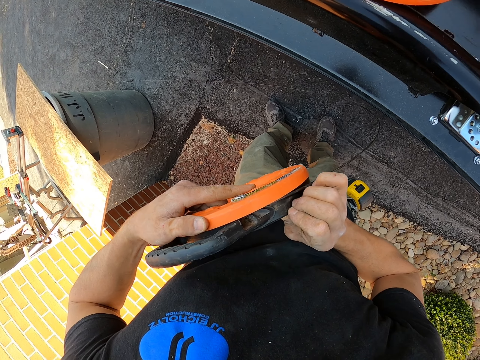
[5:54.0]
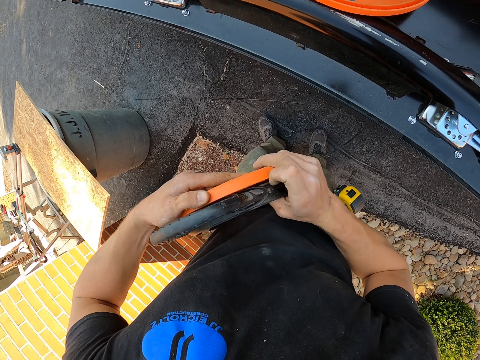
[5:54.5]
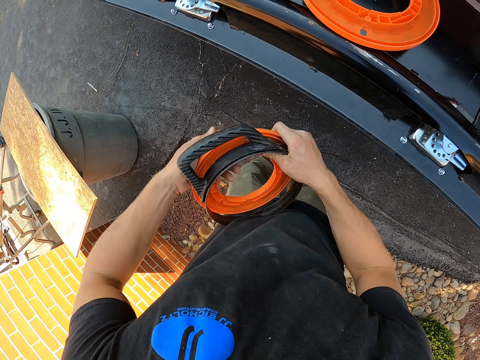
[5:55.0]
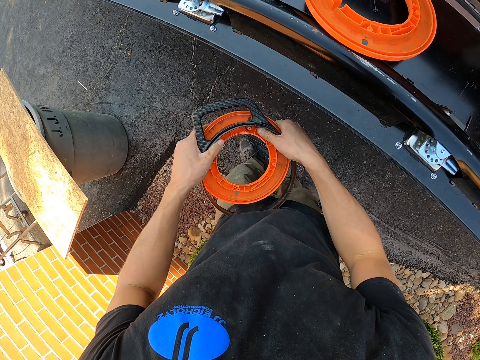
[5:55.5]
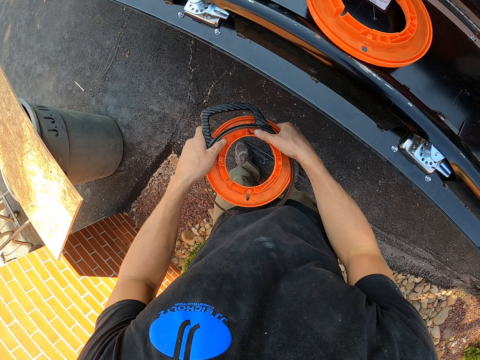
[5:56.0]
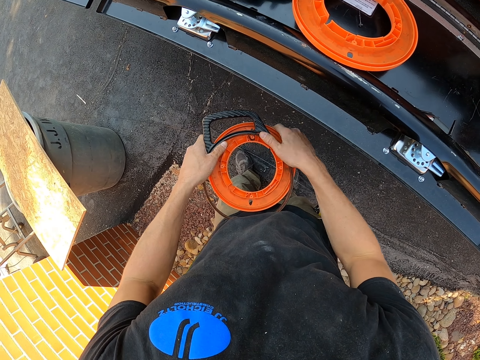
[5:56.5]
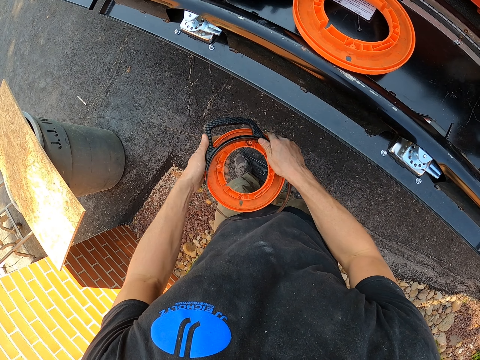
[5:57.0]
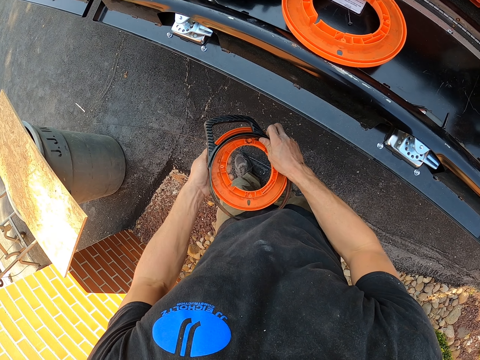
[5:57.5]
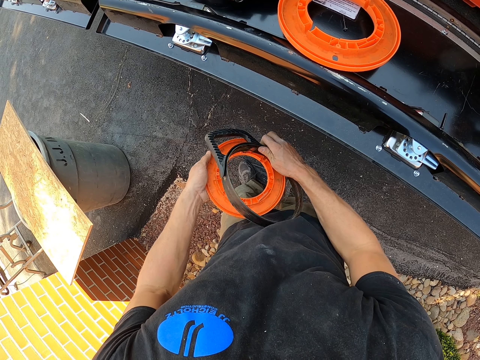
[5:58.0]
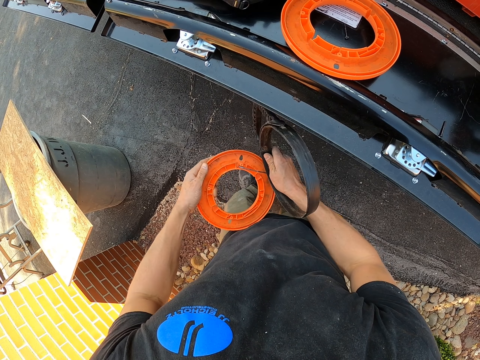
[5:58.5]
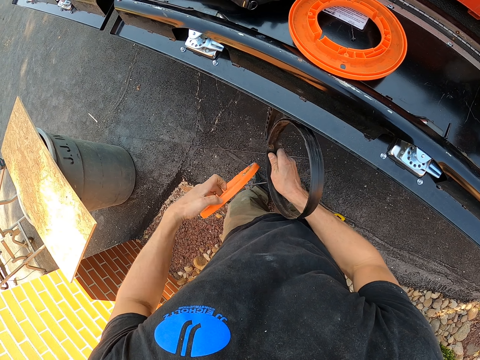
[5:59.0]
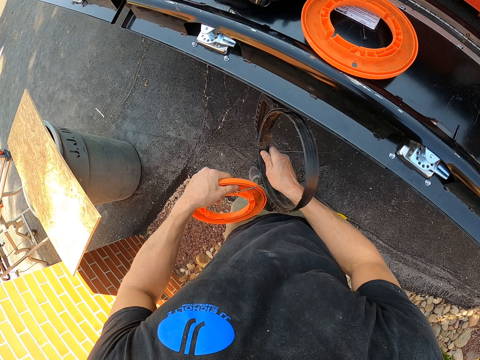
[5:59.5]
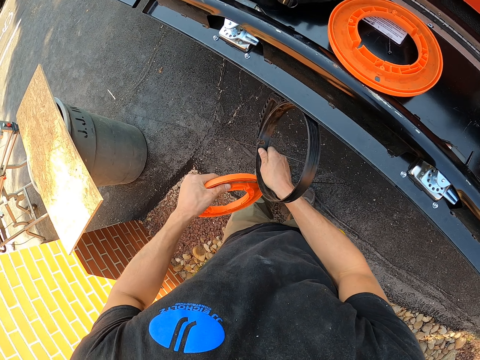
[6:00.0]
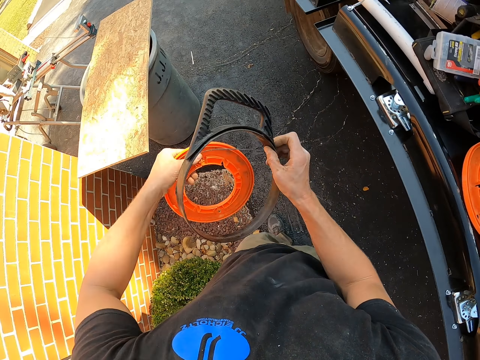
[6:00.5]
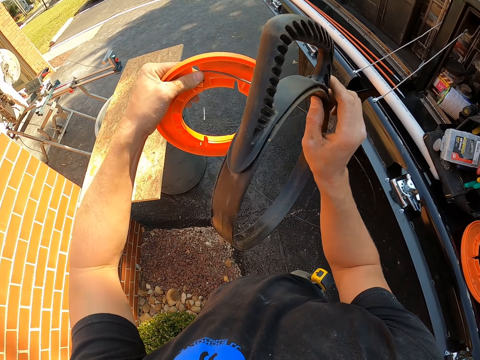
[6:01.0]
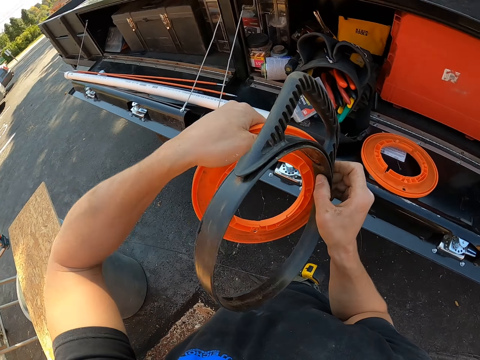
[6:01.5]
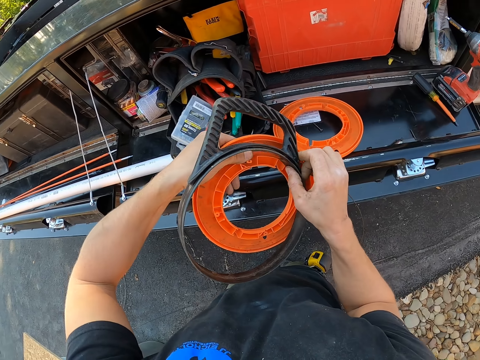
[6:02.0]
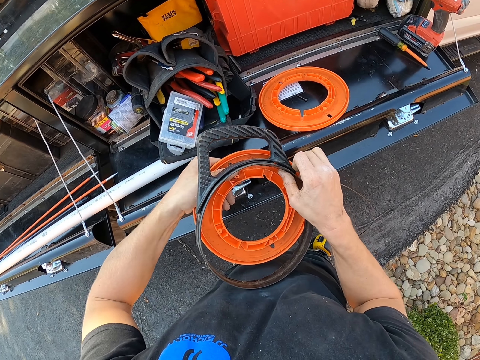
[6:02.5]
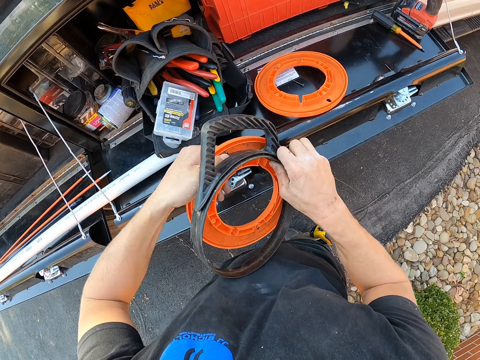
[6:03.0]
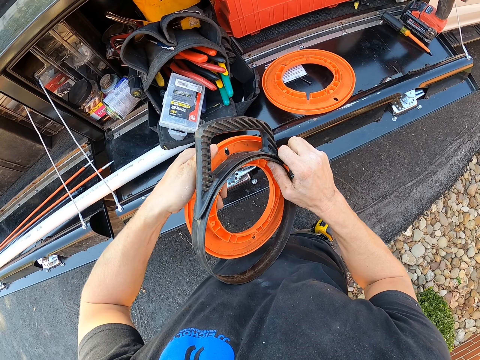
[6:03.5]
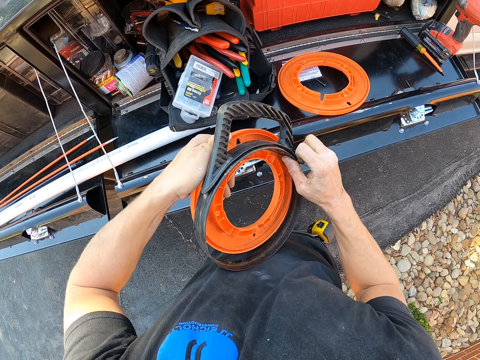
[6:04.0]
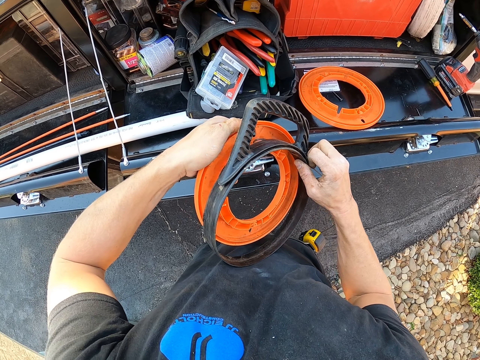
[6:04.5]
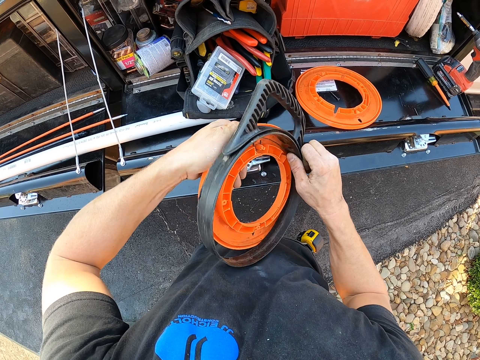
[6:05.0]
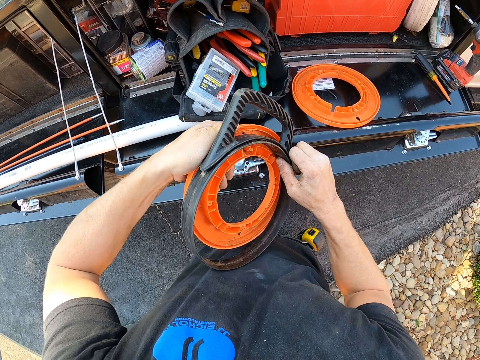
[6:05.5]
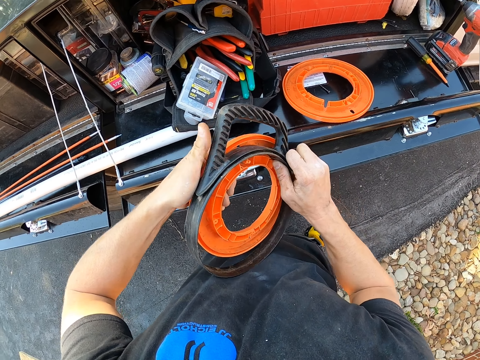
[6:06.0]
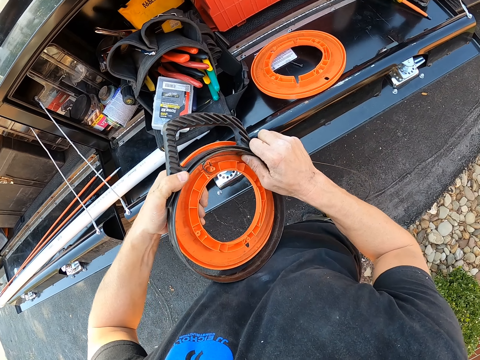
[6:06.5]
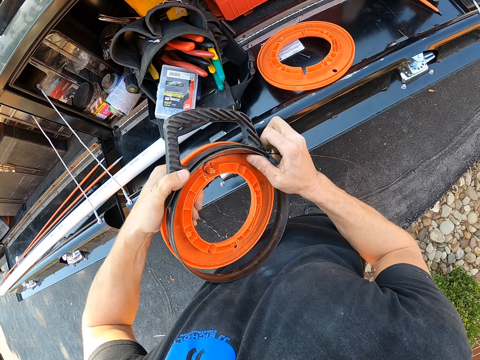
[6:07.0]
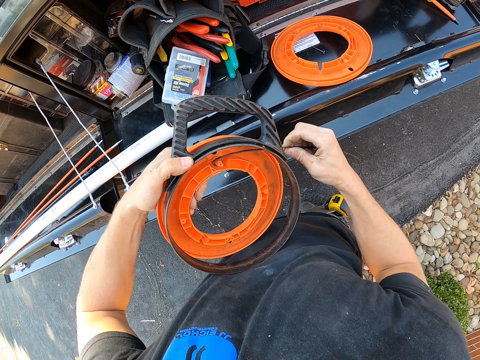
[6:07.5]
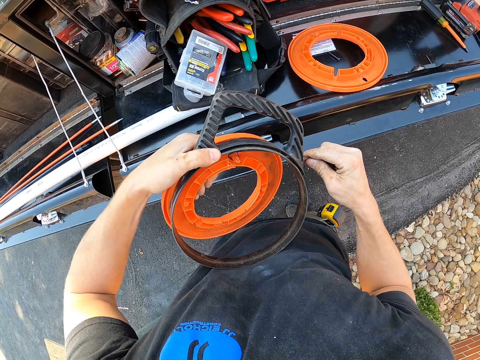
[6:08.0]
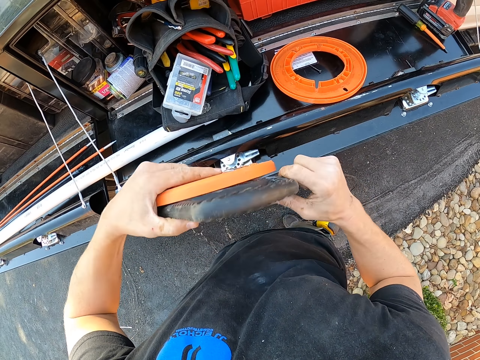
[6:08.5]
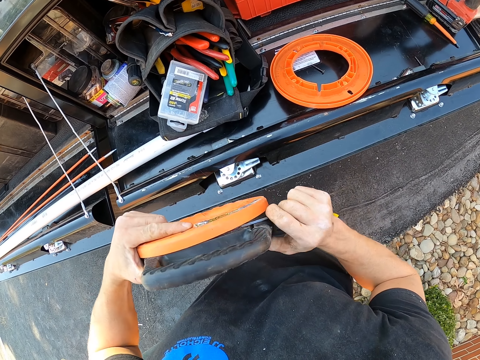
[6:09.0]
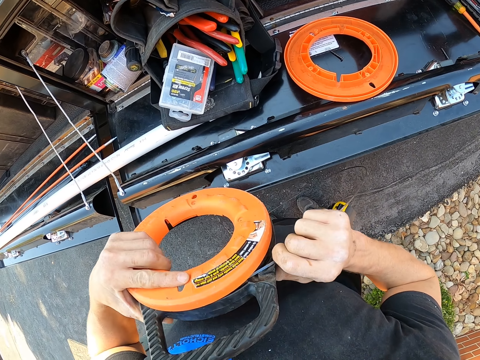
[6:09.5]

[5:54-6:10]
The camera wearer adjusts the handle on the plastic.

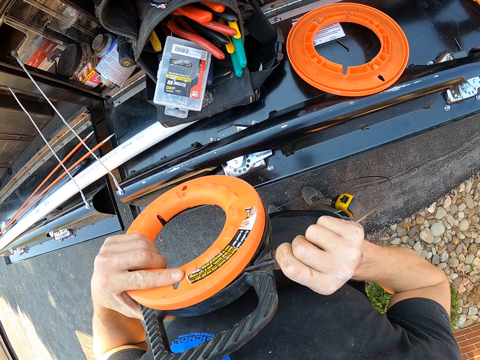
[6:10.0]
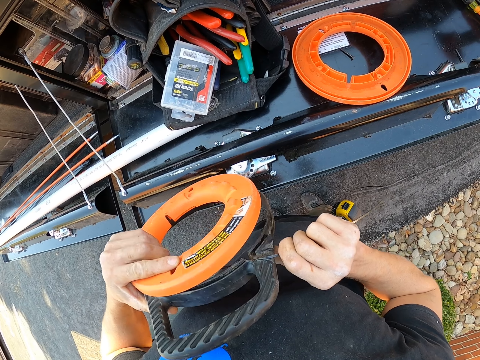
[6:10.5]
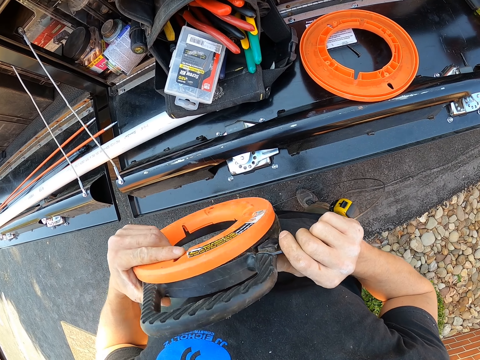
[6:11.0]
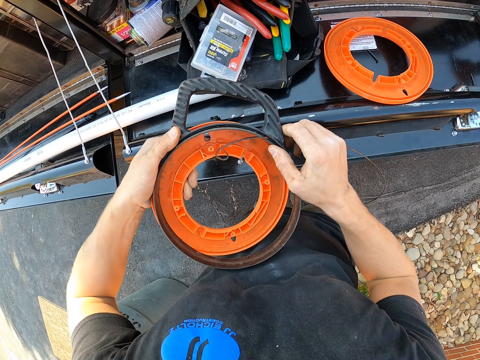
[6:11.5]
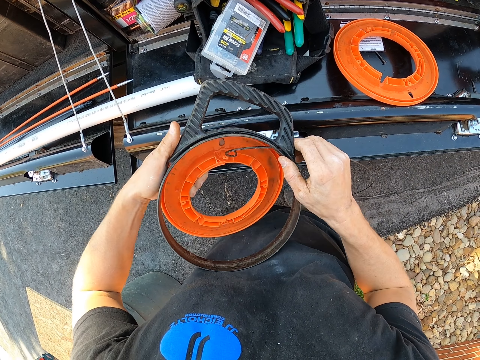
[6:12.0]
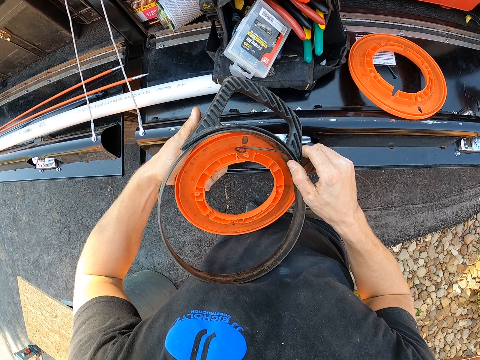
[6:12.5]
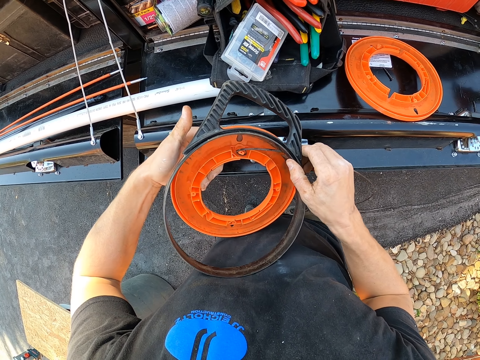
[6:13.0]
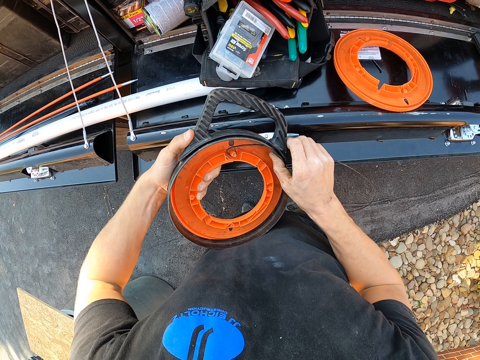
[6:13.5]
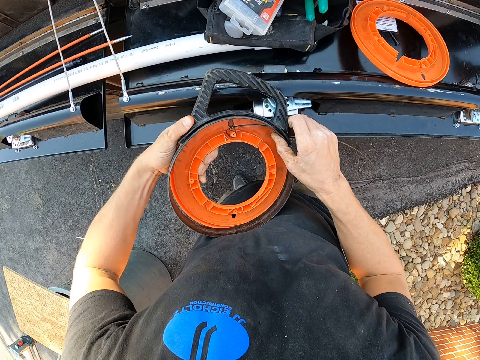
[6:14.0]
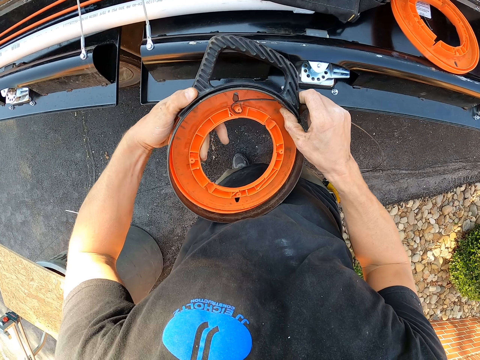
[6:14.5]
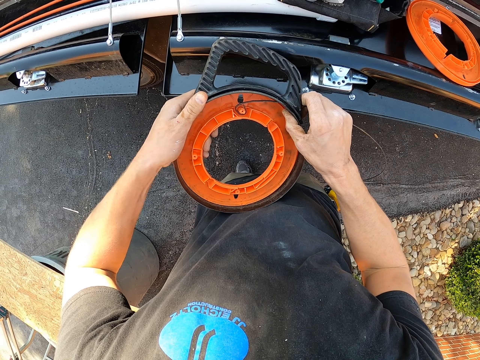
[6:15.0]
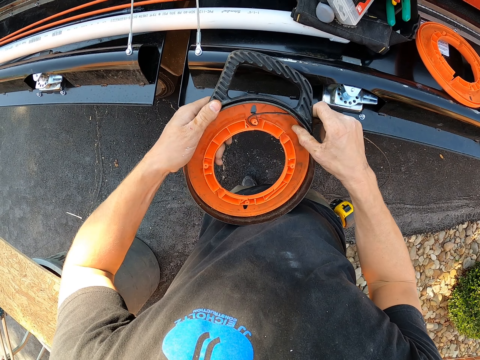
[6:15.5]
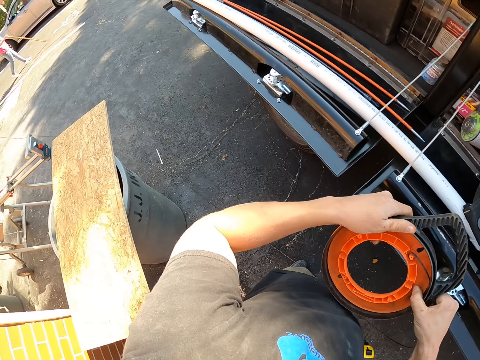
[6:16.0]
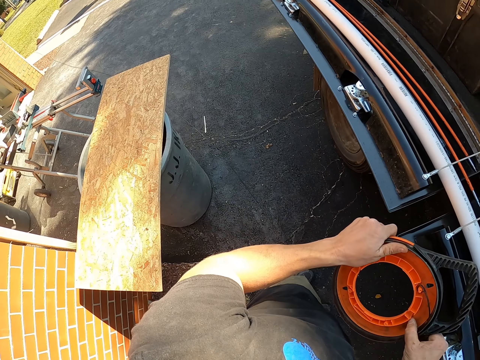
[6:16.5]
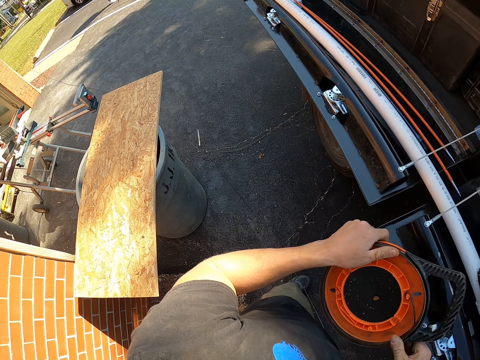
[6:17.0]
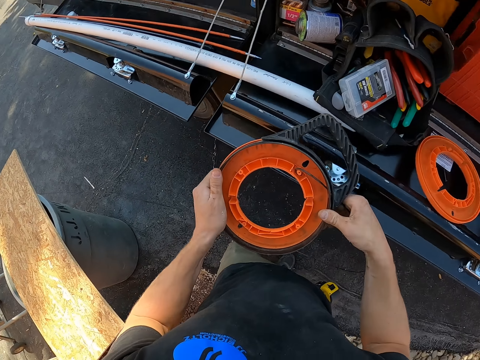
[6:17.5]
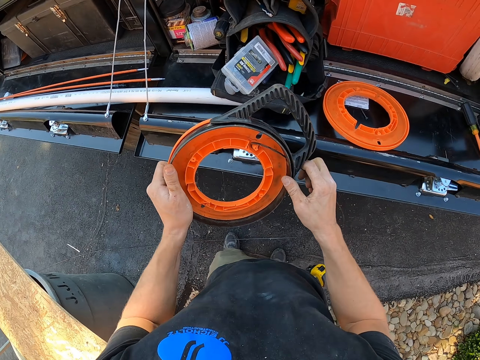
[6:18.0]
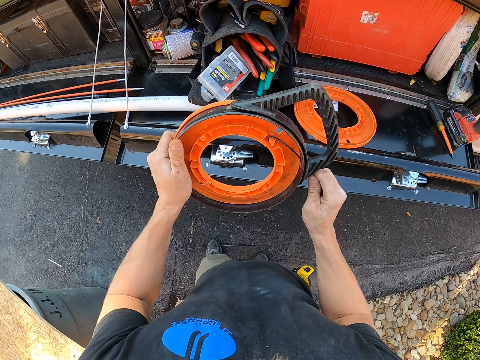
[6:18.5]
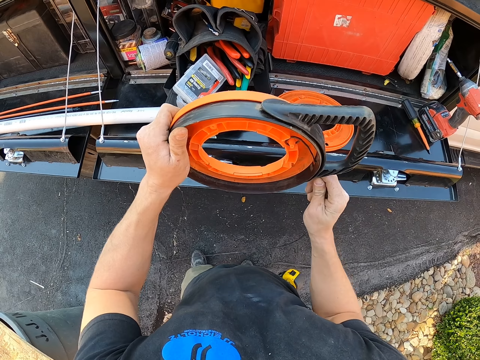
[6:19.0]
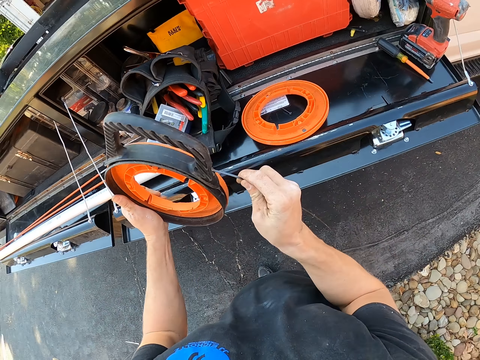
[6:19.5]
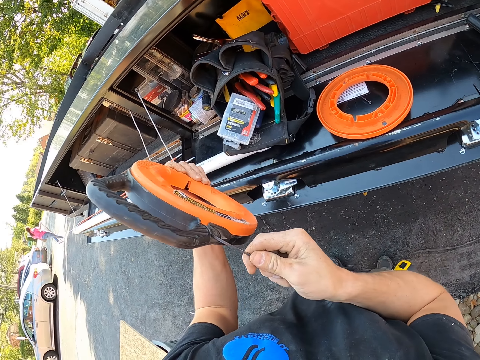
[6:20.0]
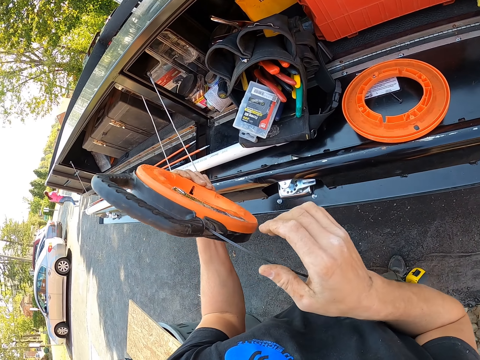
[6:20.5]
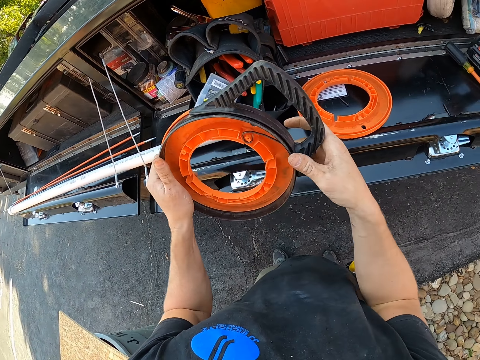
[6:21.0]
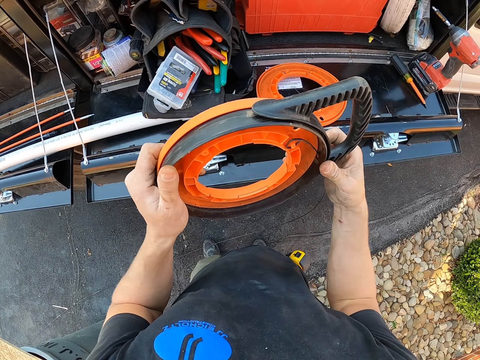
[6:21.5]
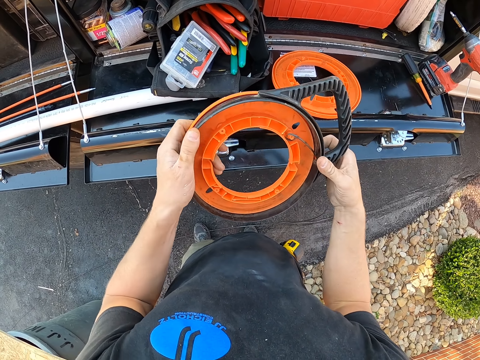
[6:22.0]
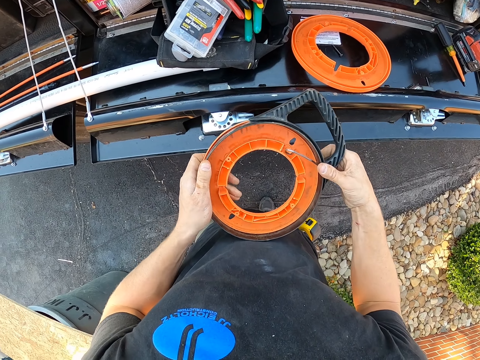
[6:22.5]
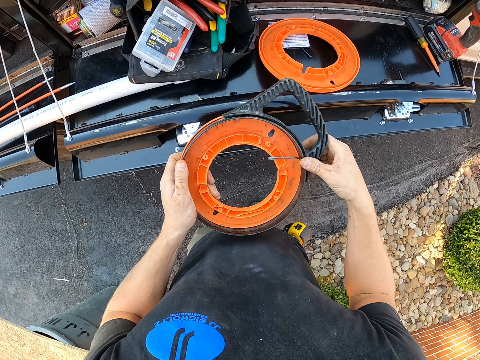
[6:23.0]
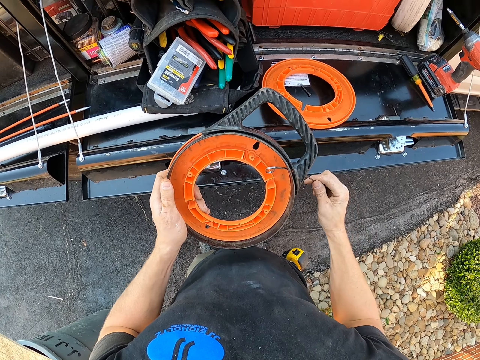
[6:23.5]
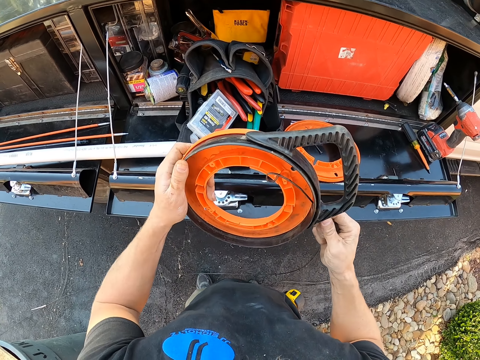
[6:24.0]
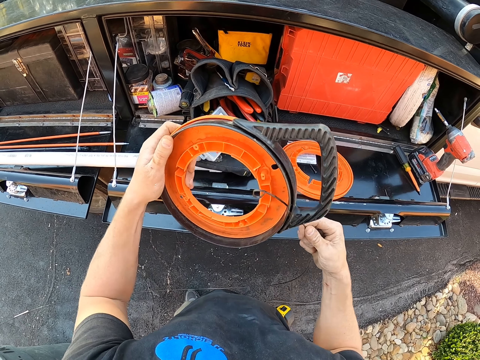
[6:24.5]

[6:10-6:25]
The camera wearer looks around the area. They fix a handle on the plastic.
